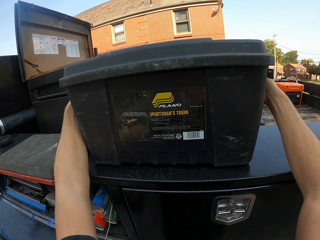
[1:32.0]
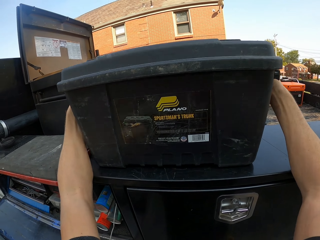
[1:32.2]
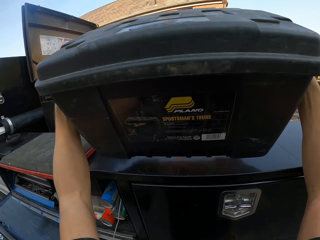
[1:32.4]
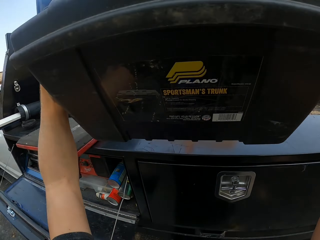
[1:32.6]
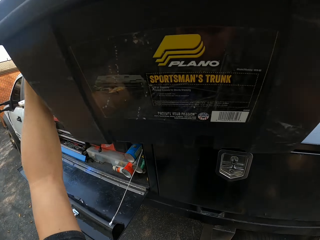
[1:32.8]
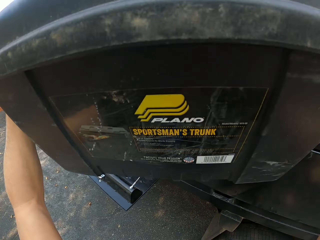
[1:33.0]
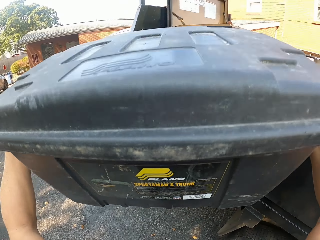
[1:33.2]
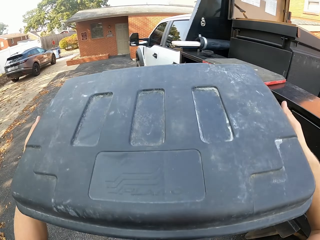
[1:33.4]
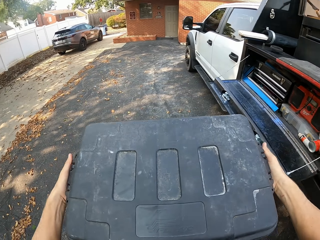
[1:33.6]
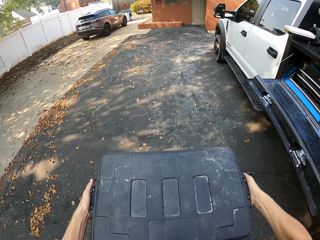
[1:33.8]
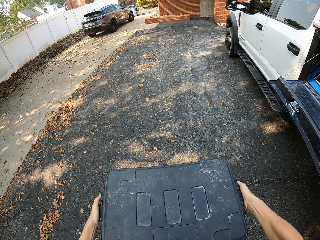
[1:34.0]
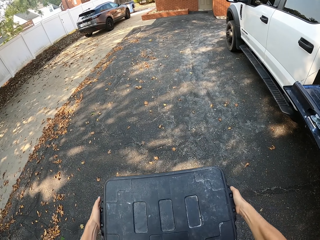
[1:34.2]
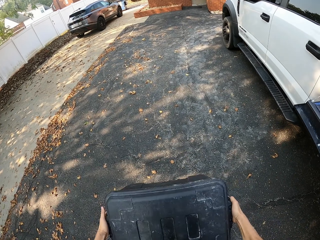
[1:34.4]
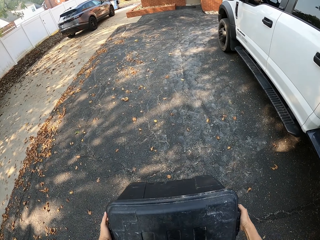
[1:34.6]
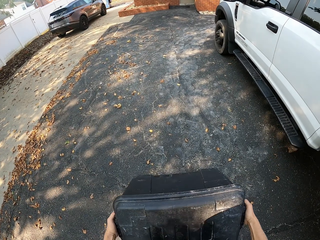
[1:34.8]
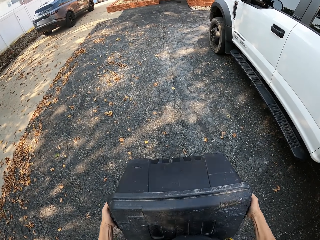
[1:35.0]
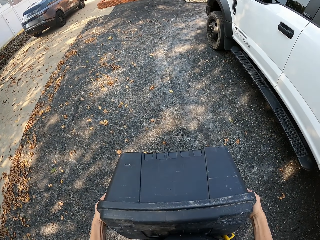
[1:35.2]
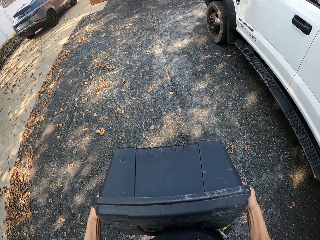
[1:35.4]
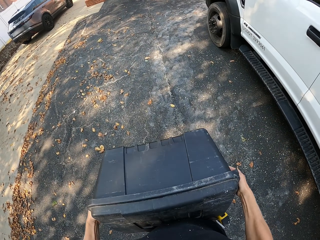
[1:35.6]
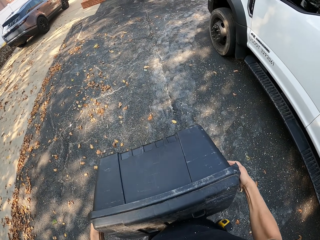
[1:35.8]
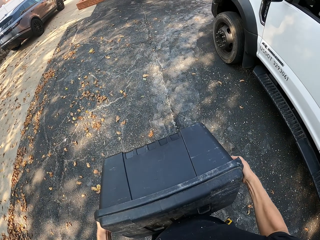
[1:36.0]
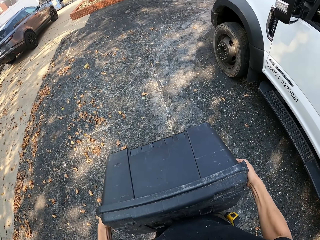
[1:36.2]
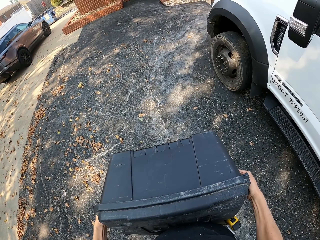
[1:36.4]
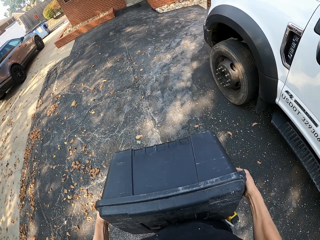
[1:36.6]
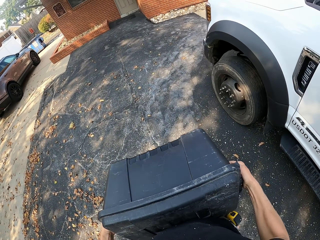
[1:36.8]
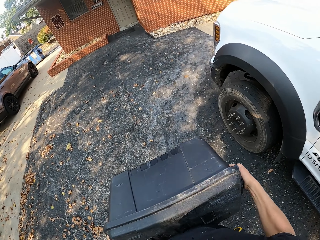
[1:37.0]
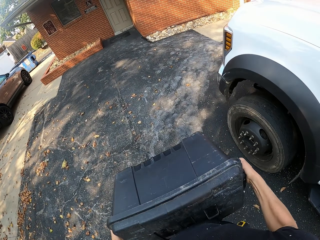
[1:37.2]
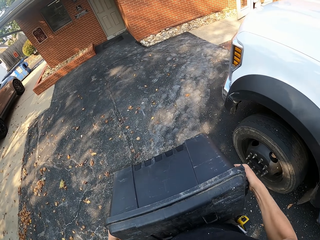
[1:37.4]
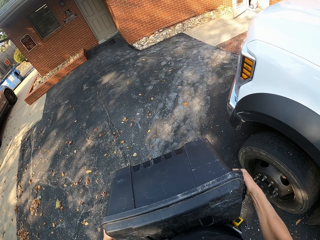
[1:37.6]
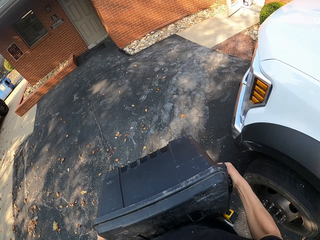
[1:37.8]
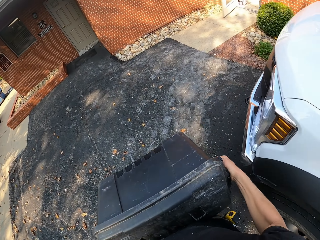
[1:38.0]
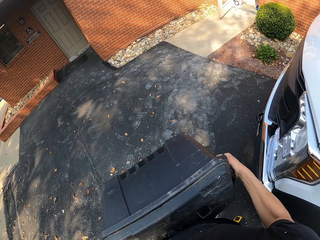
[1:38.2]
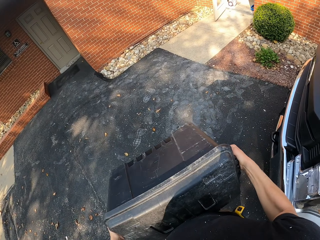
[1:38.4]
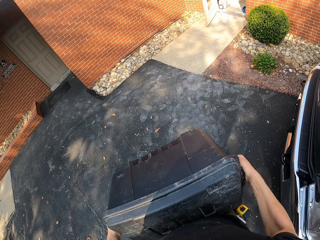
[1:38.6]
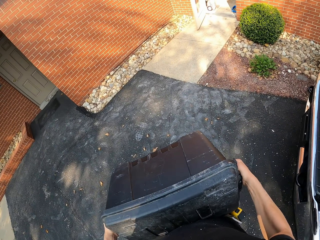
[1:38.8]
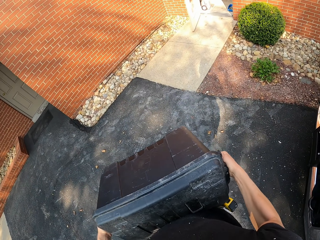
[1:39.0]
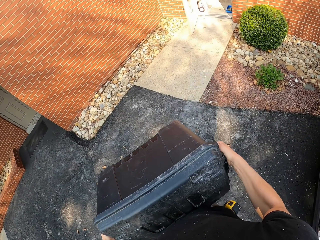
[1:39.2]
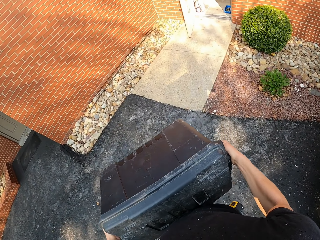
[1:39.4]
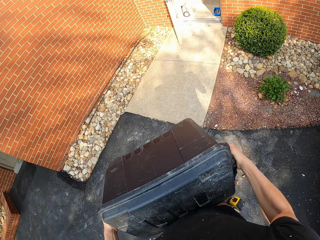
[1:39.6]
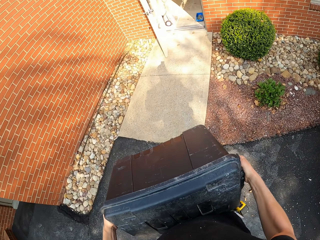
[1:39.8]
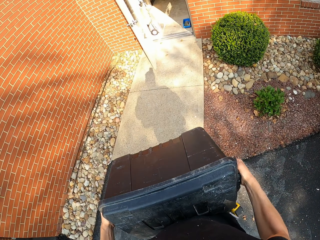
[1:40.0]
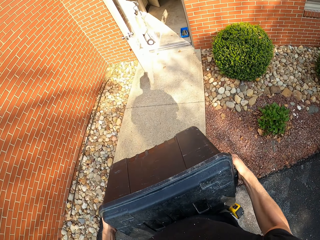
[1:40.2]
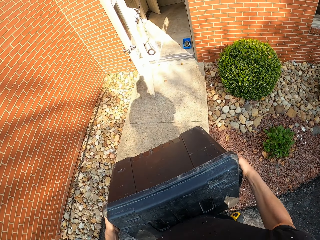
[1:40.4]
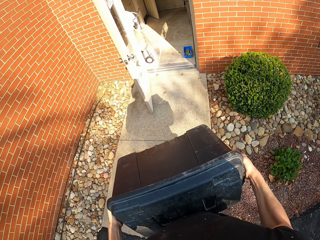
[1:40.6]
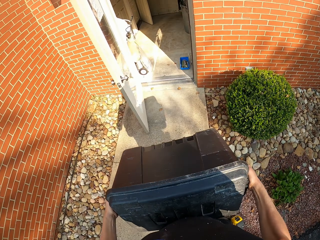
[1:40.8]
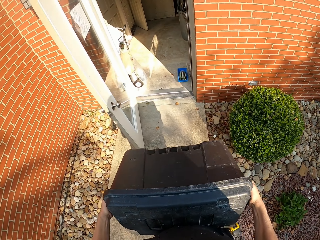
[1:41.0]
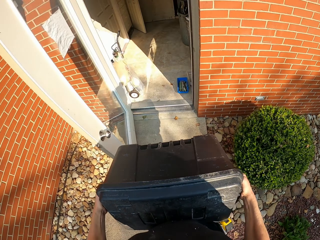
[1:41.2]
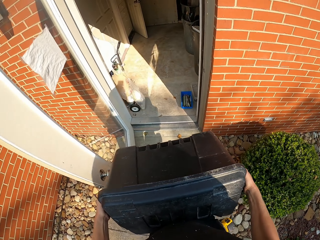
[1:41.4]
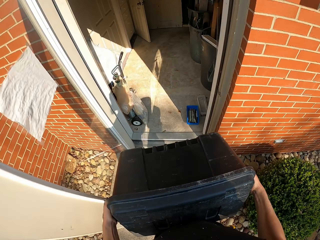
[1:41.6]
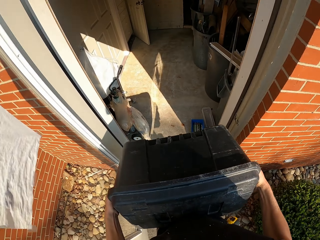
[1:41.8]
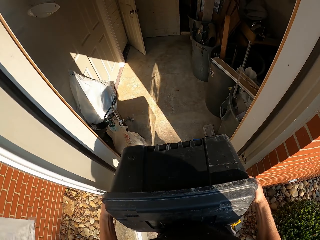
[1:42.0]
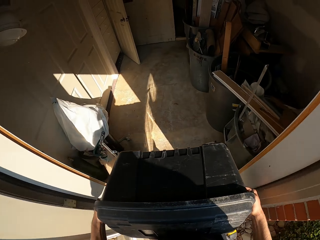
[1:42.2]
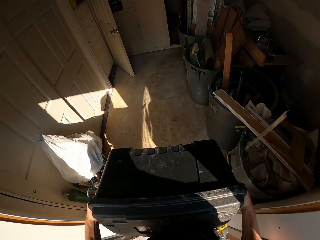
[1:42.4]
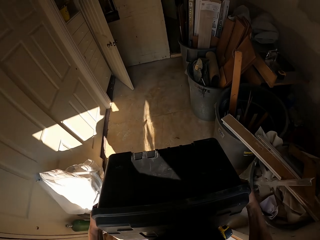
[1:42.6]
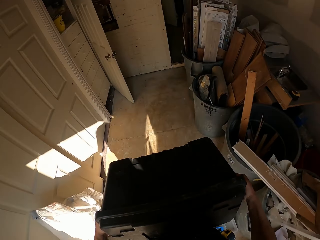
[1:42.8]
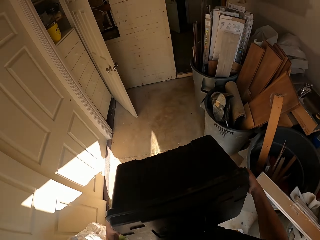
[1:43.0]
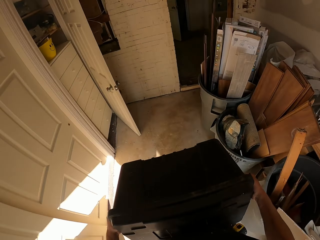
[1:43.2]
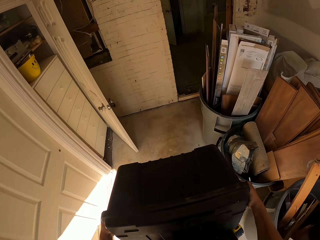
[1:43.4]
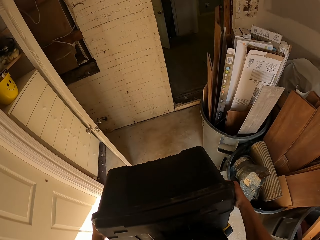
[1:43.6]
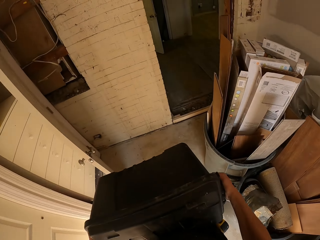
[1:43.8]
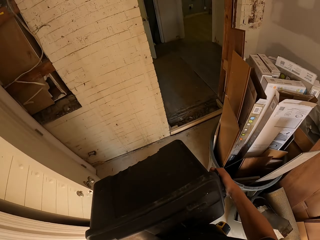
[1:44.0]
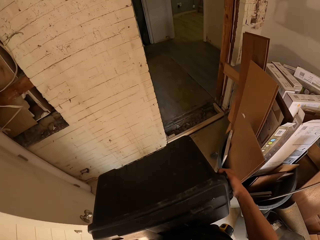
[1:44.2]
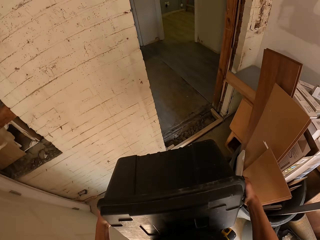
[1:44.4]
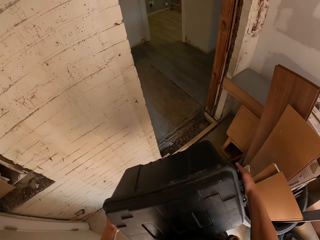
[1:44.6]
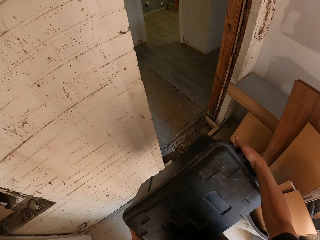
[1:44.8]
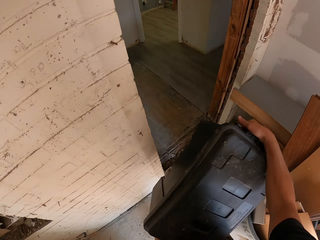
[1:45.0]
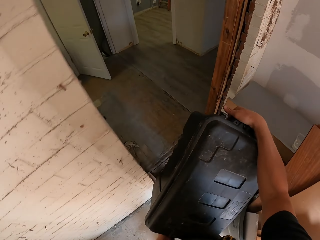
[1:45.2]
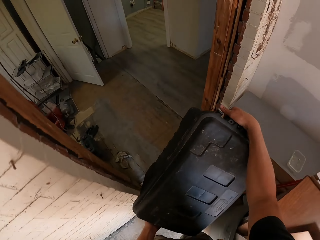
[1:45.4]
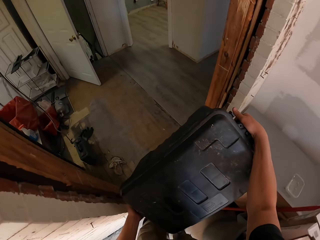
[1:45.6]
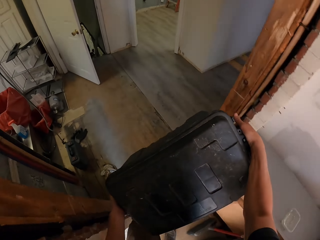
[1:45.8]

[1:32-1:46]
The camera wearer picks up the container with his hand. He closes the mechanic bucket. He carries the mechanic bucket. He walks round with the container on his hands. He walks inside the house.

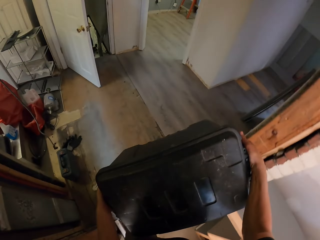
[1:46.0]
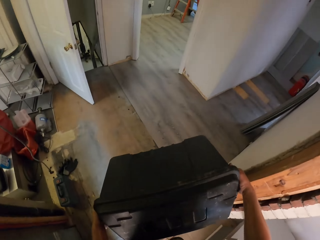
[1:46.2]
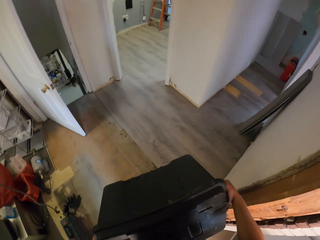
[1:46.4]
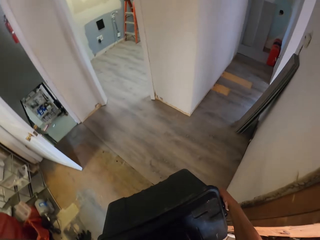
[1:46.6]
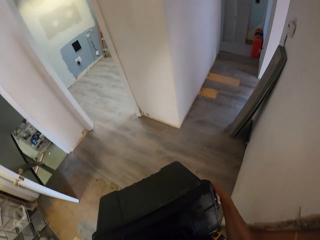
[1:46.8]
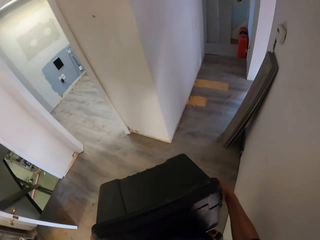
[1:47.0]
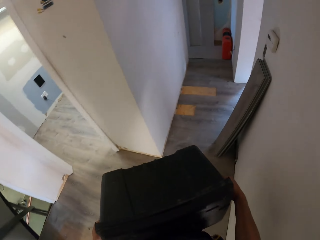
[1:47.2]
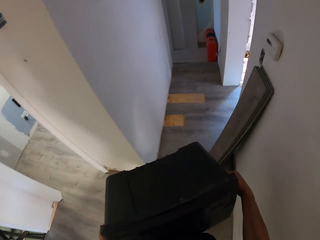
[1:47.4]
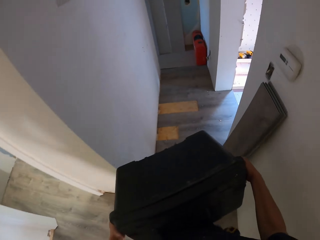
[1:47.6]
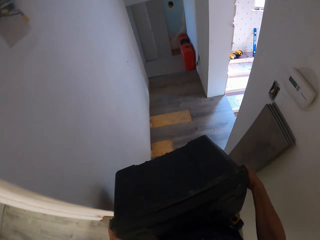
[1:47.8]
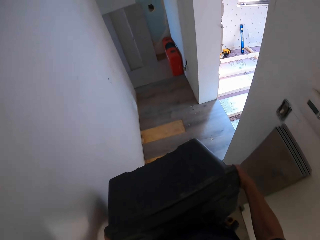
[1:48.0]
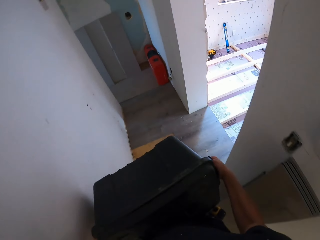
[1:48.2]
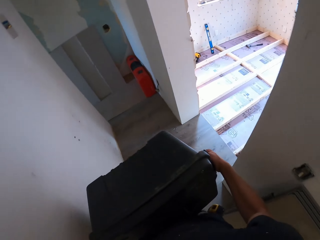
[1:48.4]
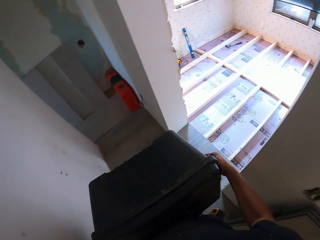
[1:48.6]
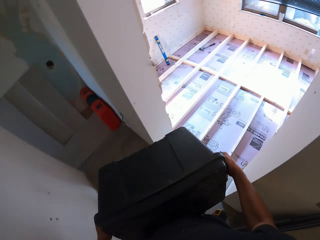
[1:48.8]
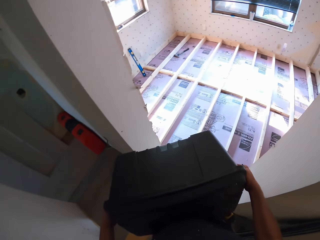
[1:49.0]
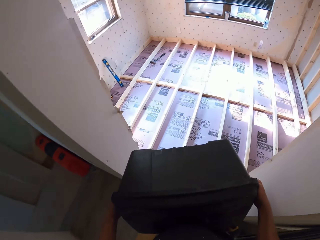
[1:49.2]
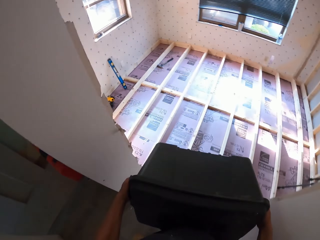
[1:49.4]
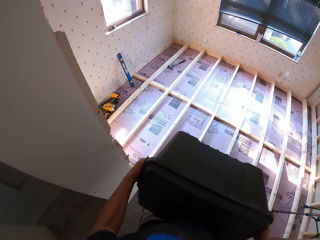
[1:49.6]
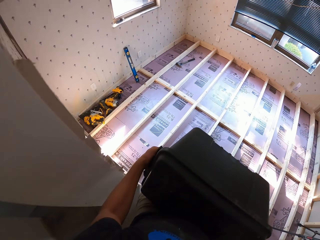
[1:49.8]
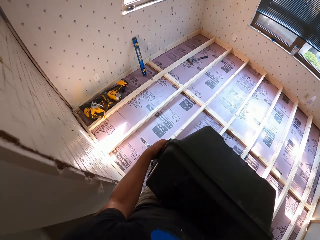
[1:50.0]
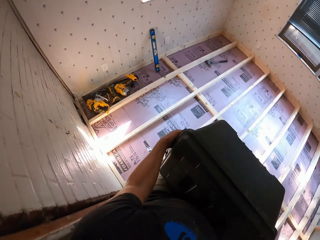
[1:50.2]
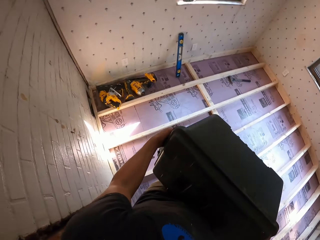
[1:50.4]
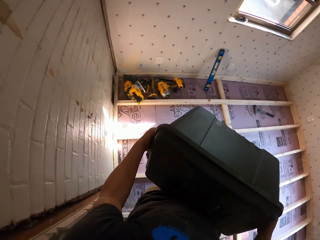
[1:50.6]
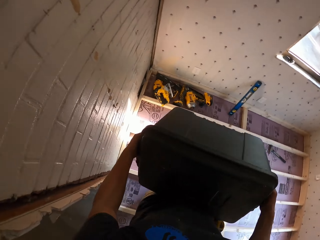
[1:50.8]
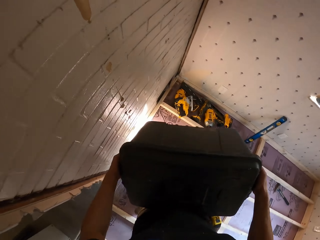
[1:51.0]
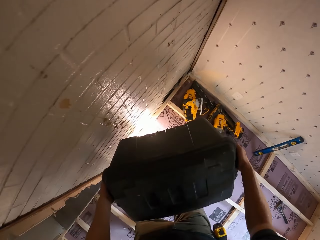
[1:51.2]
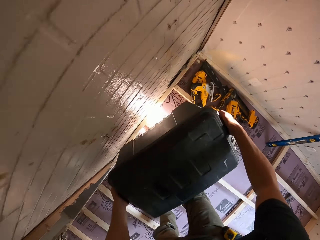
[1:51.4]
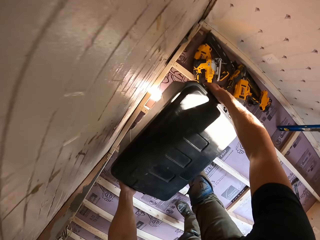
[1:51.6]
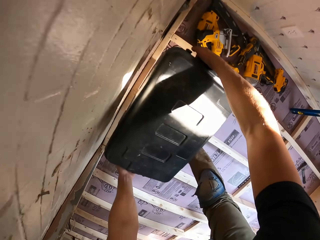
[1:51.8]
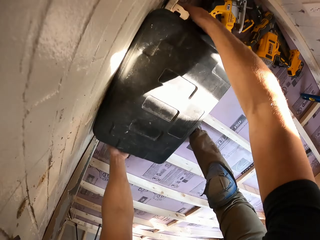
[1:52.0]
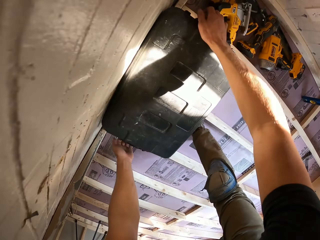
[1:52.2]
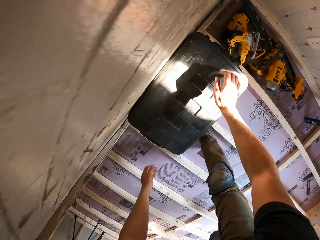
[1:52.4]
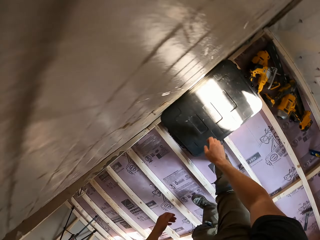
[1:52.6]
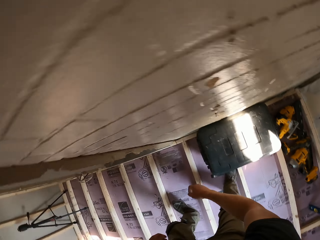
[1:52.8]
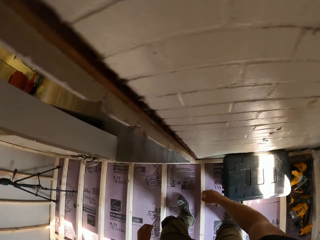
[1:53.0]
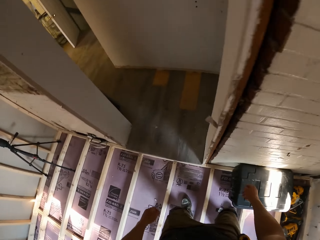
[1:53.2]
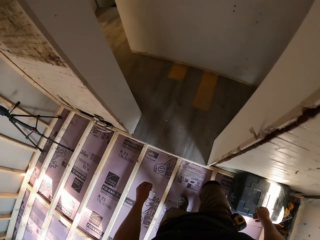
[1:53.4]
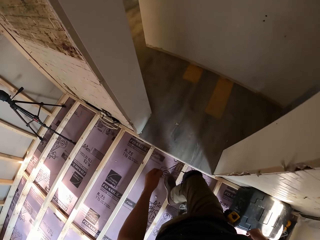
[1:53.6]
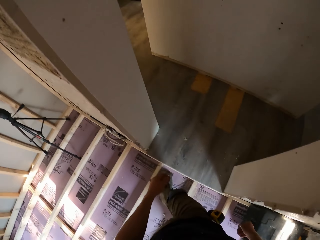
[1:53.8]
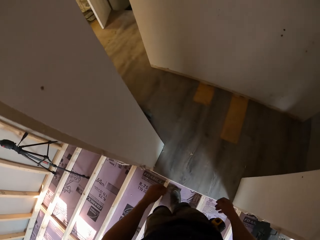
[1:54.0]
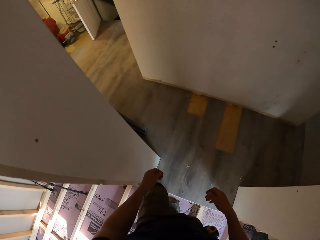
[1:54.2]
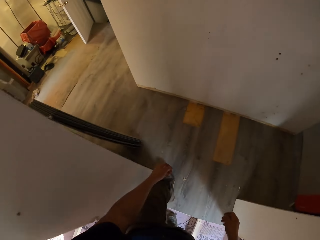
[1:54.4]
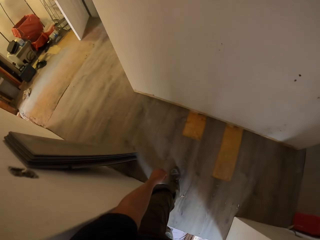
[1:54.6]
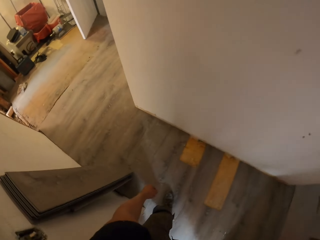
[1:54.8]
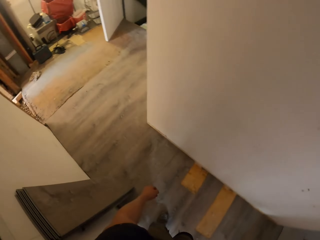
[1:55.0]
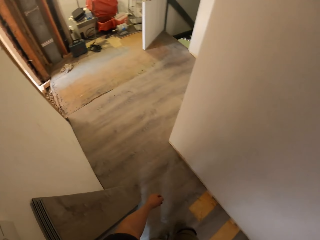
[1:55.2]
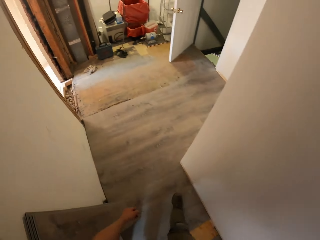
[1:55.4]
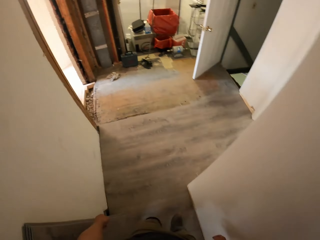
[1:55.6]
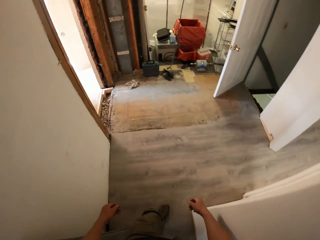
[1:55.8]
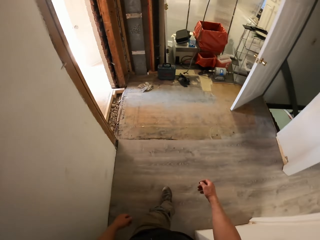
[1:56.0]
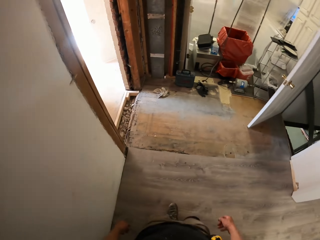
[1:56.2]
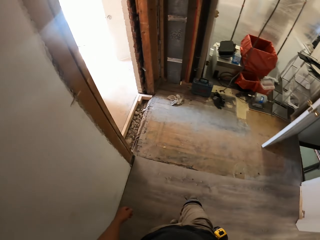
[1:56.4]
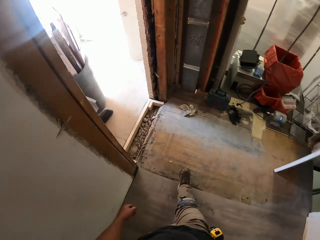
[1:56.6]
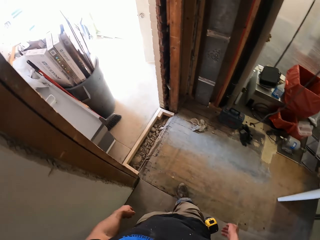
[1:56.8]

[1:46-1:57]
The camera wearer drops the container on the ground. They walk outside.
